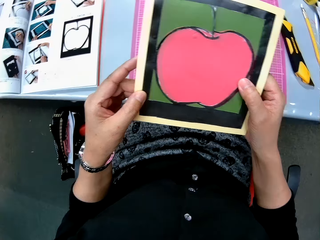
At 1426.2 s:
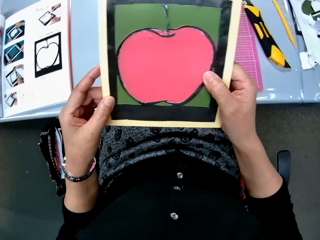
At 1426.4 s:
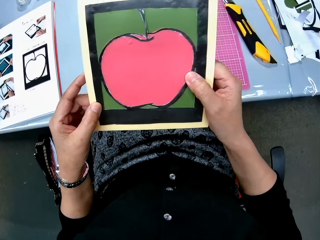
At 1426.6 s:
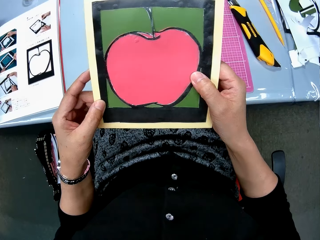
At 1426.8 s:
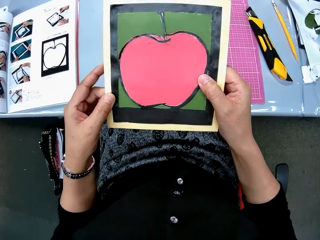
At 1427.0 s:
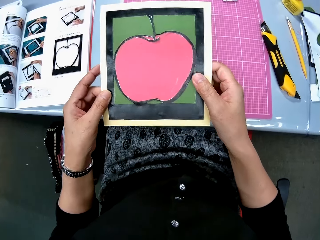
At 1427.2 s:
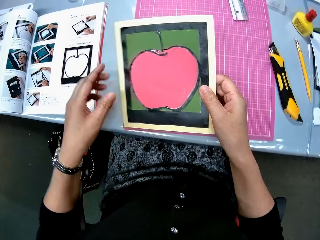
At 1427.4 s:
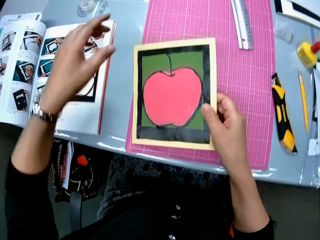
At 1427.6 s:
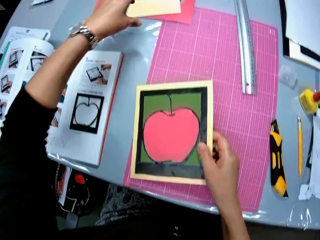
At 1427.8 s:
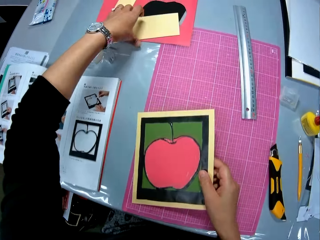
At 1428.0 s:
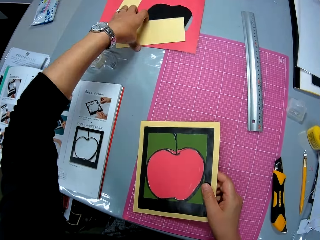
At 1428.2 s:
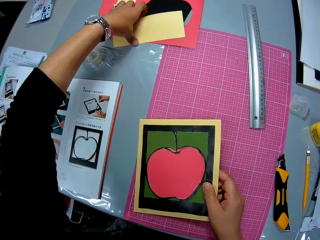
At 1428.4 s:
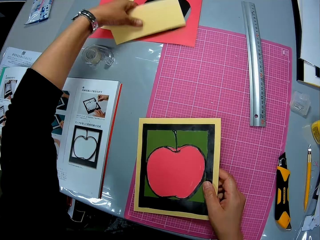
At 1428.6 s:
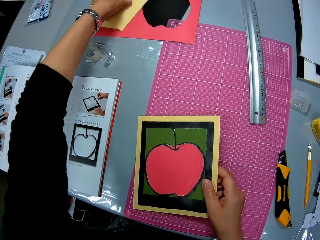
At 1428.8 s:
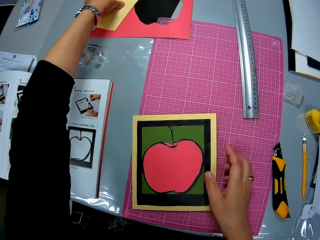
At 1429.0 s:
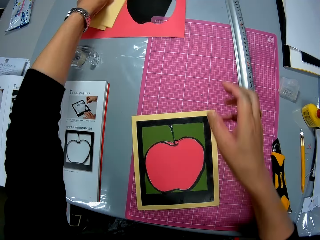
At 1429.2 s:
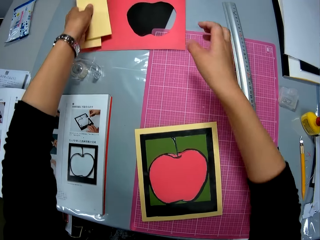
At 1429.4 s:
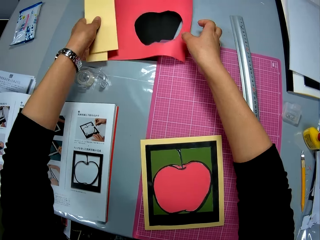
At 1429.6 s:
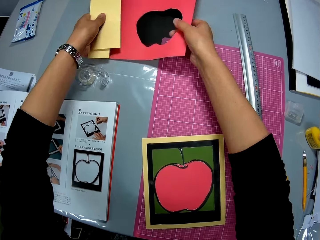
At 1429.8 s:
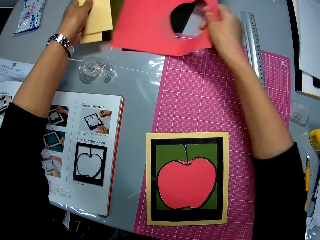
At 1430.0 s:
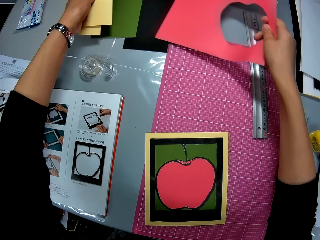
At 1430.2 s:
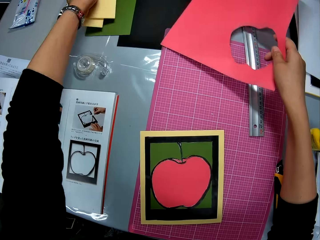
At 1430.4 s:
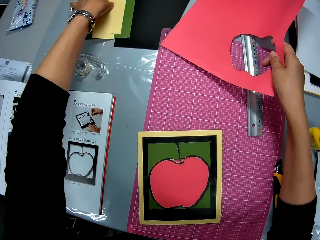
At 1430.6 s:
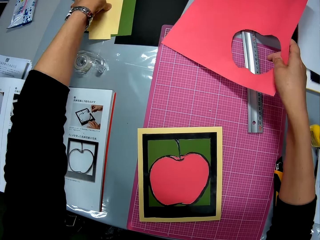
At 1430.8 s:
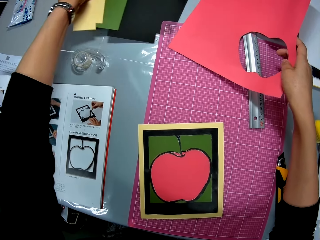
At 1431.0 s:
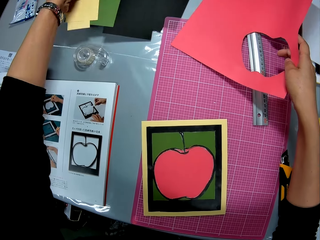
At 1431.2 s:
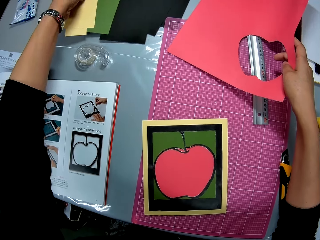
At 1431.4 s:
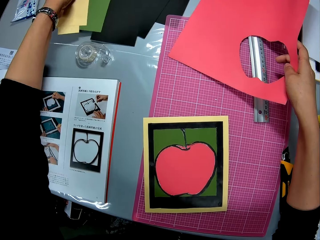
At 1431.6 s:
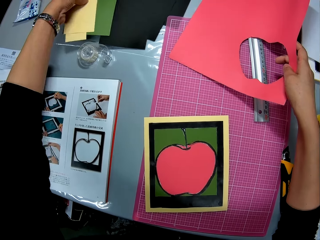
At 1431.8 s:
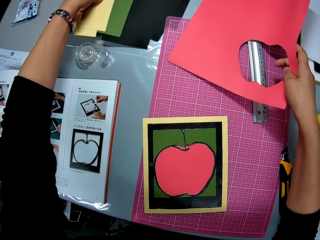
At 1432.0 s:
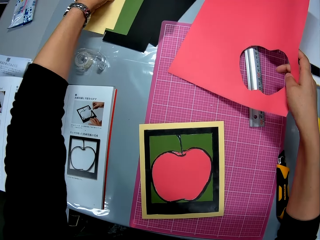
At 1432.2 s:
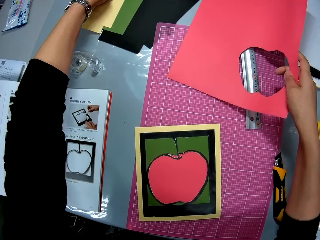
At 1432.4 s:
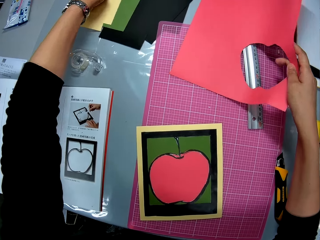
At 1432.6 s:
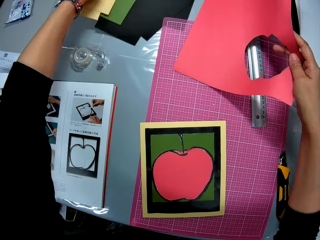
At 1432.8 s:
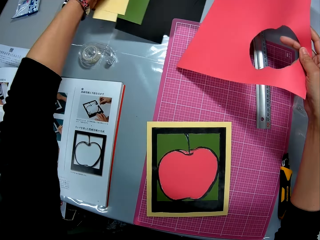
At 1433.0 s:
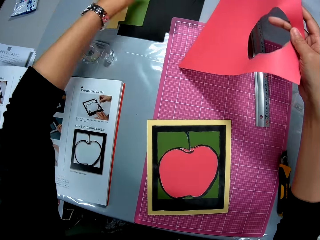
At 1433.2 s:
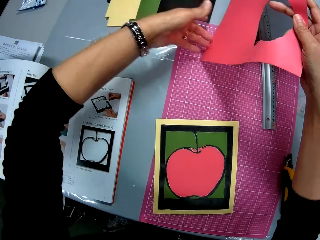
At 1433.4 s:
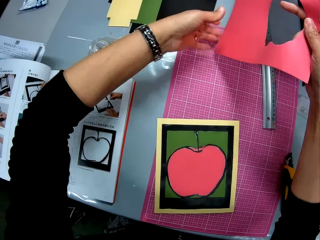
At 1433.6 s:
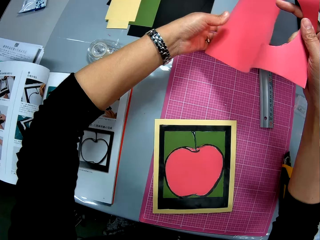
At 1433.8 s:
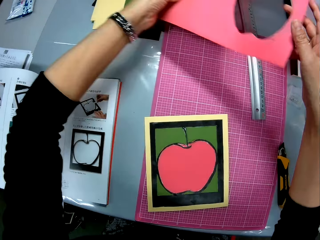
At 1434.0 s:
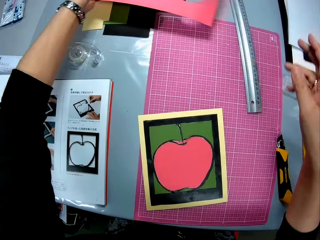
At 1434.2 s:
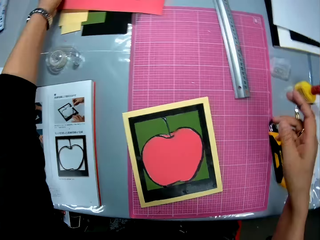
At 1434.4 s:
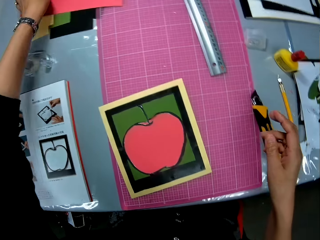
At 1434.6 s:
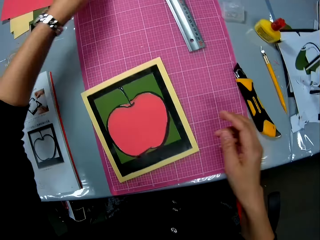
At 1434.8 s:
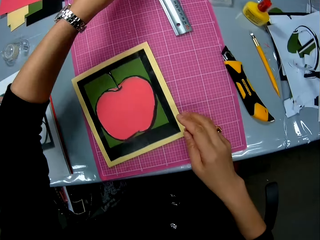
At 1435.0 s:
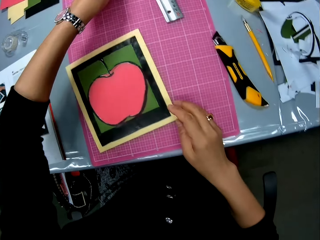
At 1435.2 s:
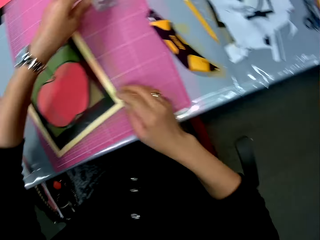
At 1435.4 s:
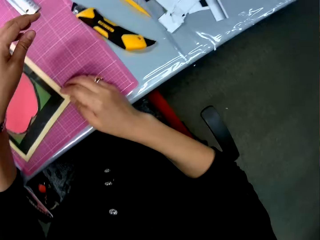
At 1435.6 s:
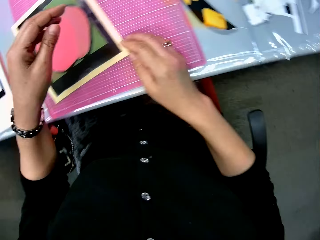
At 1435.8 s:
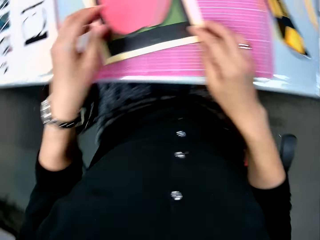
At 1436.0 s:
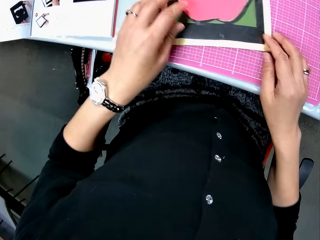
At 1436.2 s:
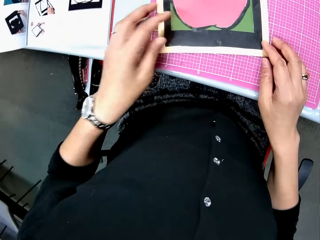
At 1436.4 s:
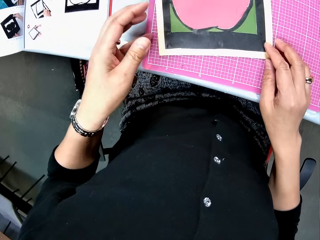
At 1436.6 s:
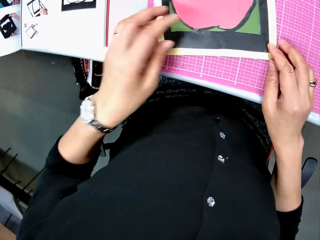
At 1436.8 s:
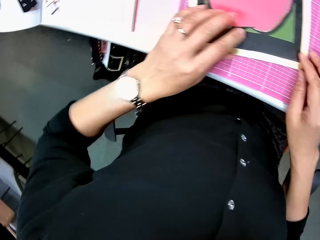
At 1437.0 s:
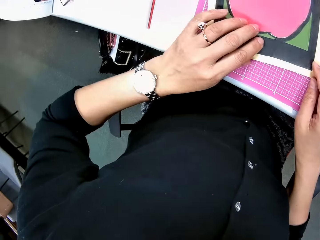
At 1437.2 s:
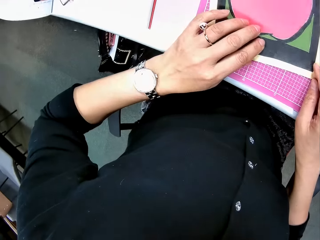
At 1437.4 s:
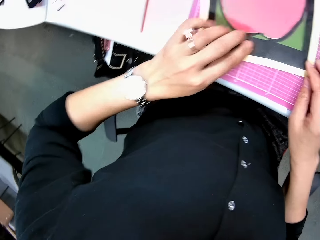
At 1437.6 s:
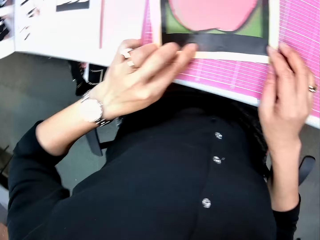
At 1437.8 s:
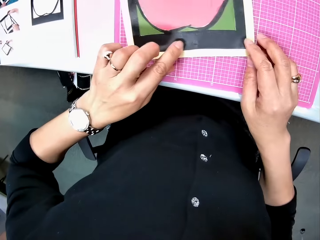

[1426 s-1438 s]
The camera wearer takes a paper from the table. They adjust another cardboard from the table. They place the first cardboard on the sheet on the table. They take another paper piece. They put the cut paper aside. They look around on the table.

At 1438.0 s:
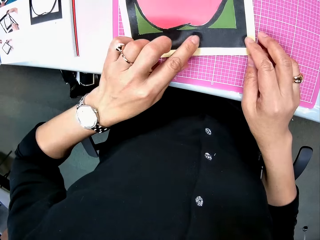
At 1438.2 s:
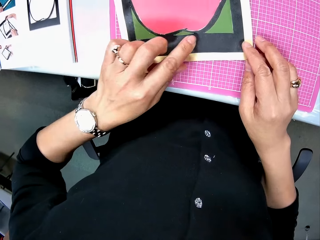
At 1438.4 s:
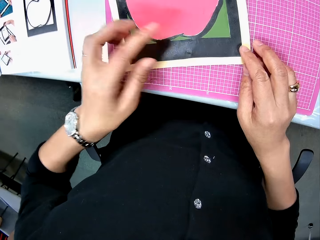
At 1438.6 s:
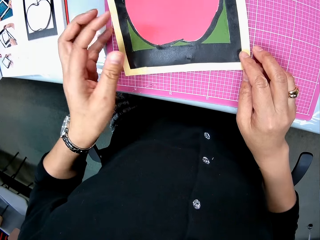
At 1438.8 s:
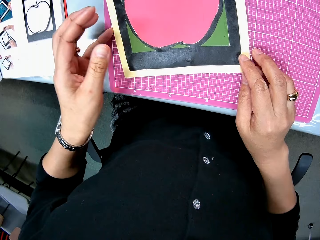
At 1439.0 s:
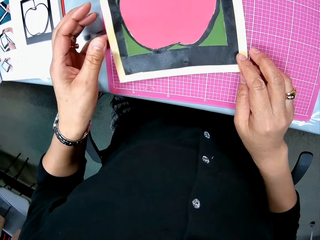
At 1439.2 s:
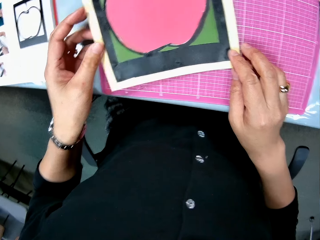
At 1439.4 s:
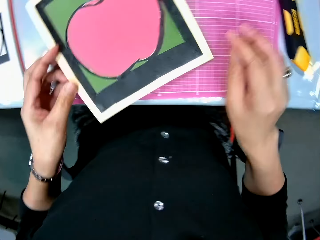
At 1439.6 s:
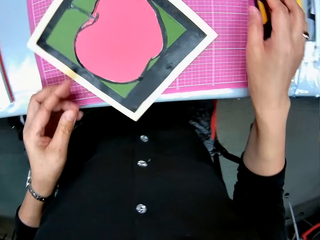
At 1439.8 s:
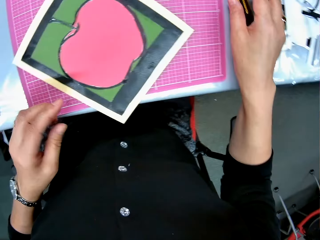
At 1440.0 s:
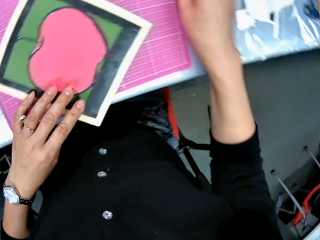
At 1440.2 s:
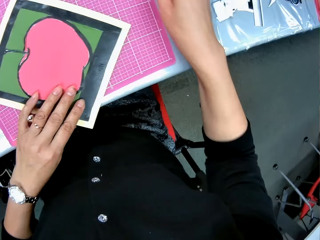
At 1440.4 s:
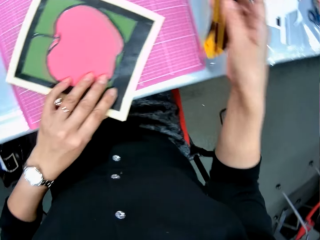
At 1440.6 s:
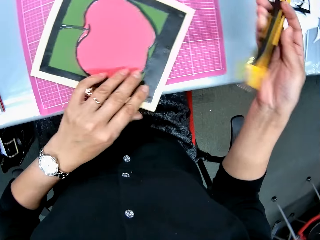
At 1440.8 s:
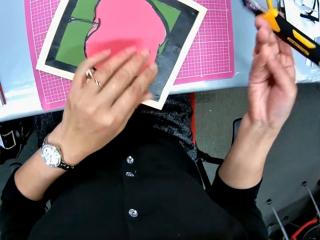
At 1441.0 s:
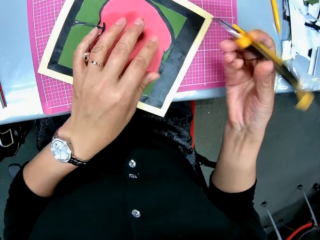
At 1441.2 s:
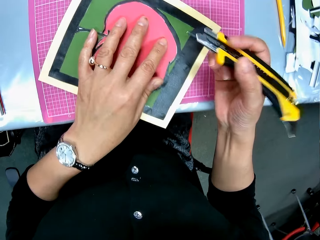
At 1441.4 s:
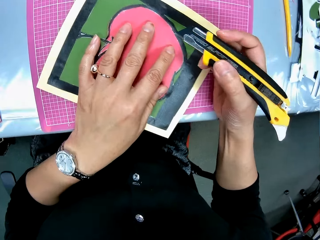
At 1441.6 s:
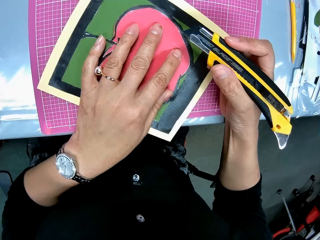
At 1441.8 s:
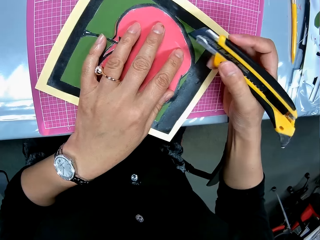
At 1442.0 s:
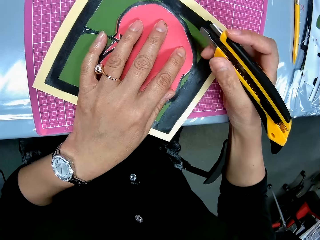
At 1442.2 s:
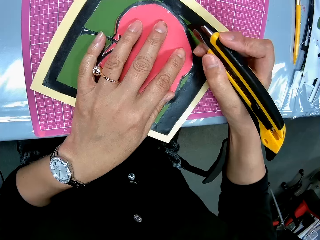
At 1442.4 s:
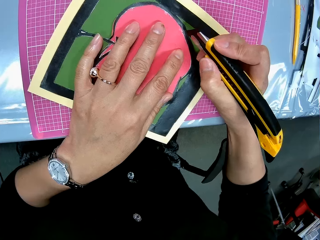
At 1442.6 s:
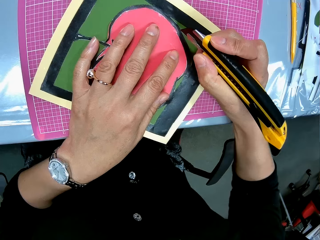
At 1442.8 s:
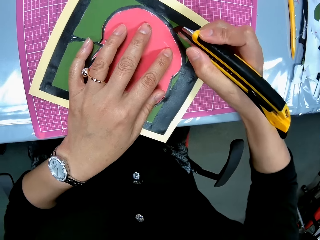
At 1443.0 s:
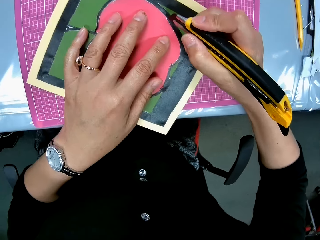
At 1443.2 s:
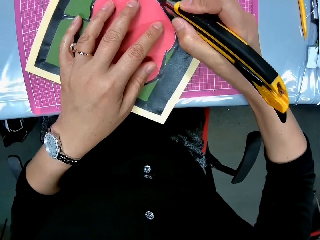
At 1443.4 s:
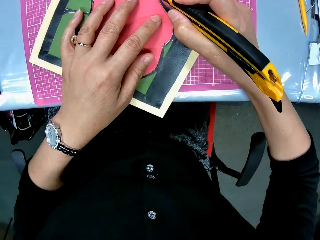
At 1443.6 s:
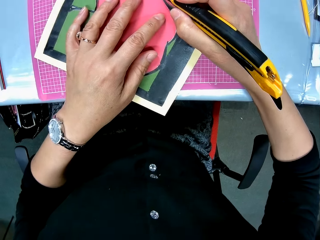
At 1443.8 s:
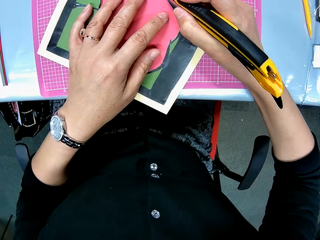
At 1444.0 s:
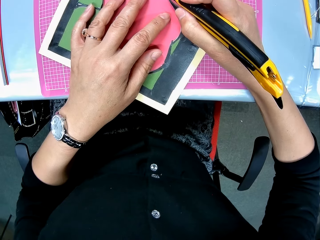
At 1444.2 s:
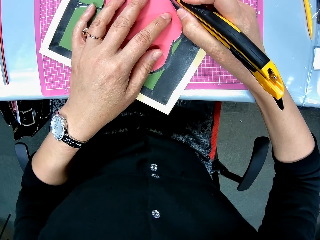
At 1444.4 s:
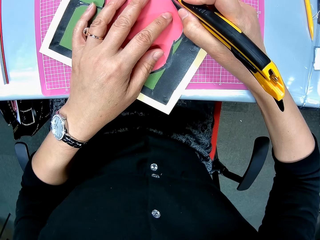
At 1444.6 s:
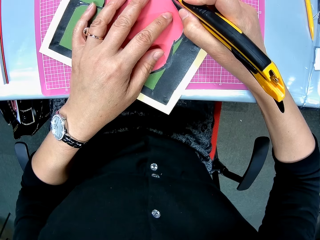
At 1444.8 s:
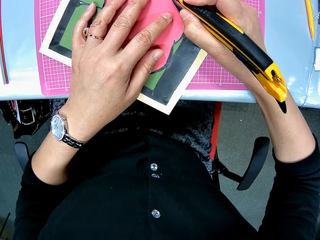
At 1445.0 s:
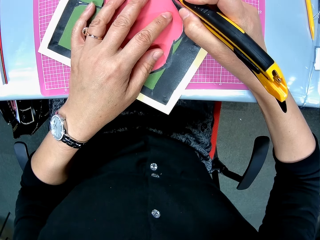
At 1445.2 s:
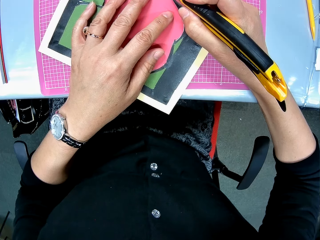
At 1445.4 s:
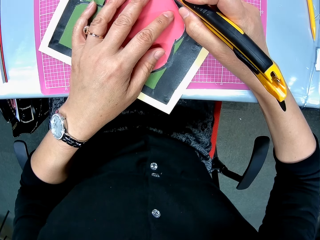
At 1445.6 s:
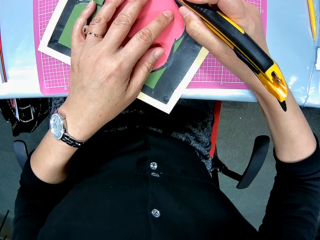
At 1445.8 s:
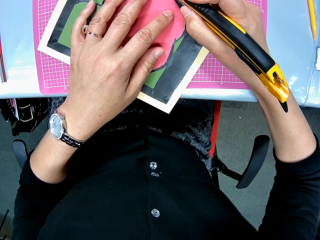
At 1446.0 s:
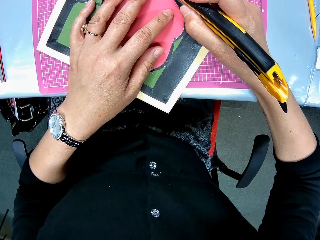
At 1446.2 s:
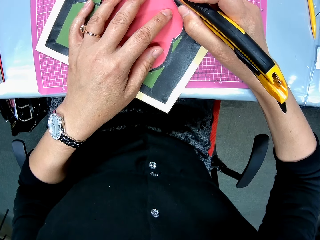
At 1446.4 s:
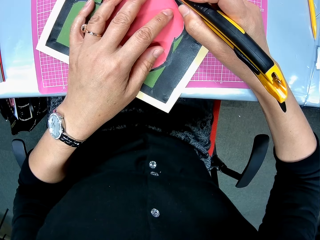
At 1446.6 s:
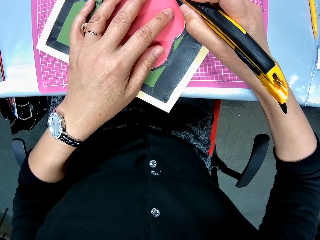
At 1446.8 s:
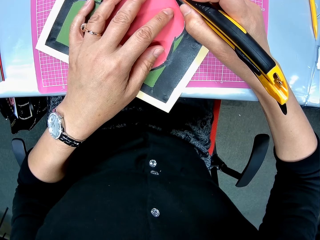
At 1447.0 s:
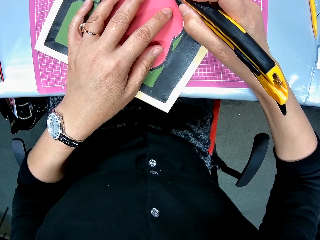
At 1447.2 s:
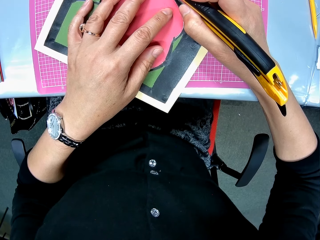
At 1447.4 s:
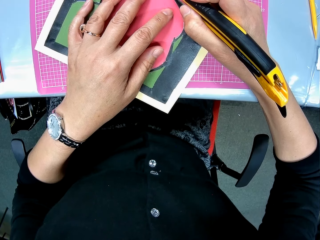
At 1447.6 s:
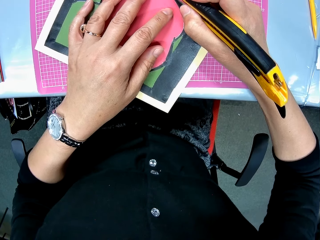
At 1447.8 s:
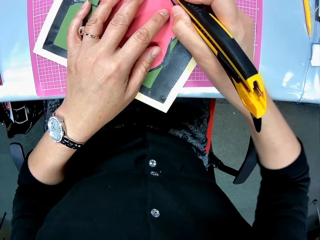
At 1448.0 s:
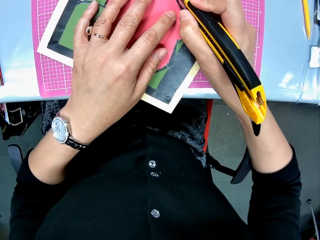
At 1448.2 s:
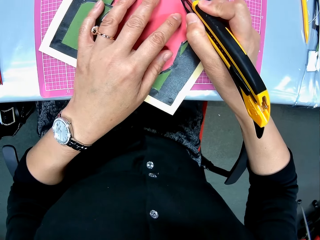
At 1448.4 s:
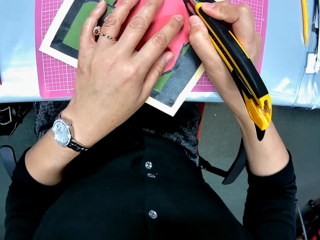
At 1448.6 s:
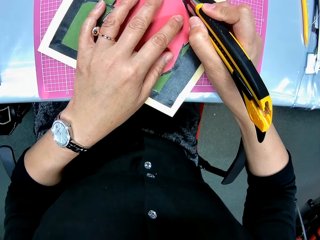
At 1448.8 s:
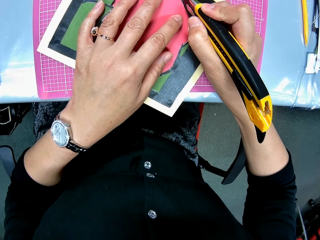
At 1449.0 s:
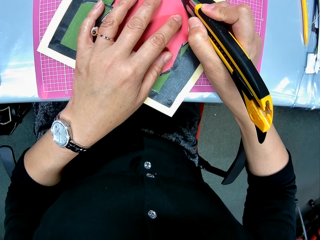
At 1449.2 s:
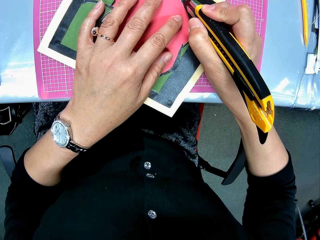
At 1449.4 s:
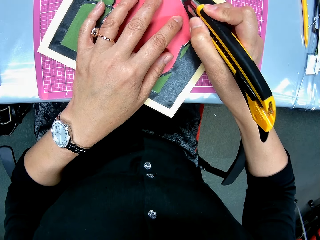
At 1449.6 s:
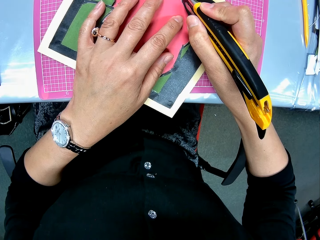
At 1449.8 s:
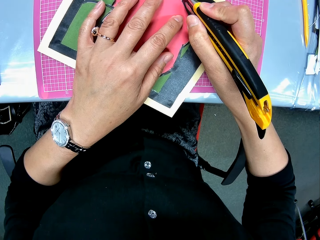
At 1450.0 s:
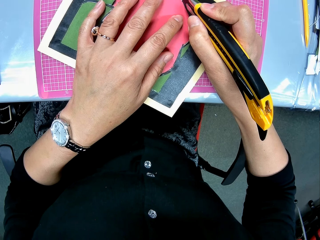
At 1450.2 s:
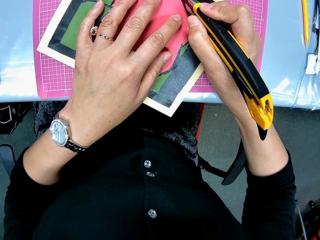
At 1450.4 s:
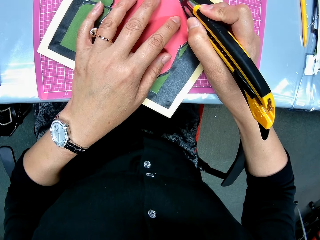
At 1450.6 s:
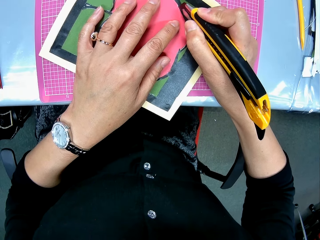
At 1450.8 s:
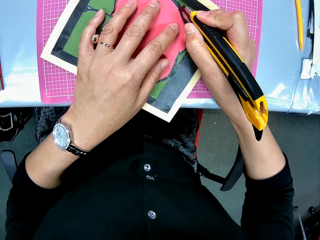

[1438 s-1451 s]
The camera wearer touches the surface of the first cardboard with her left hand. She picks up the first craft knife from the table. She draws the apple with the pen. She gently cuts the cardboard paper with the first craft knife.
